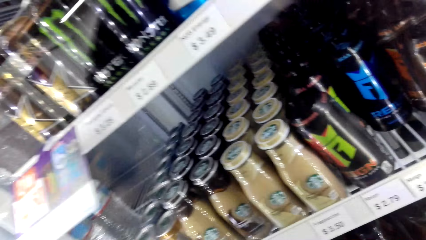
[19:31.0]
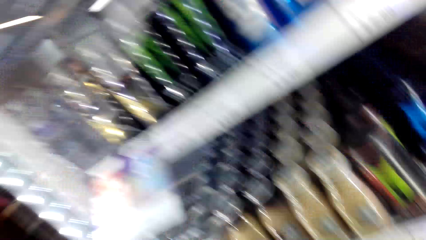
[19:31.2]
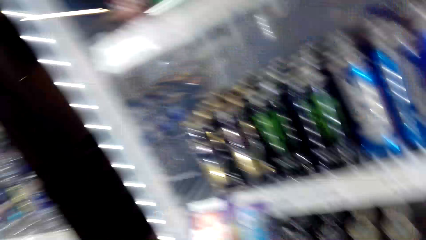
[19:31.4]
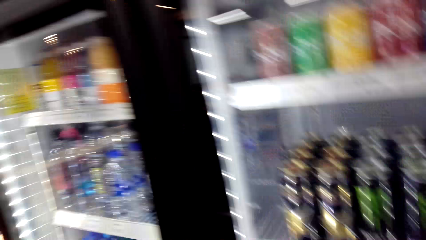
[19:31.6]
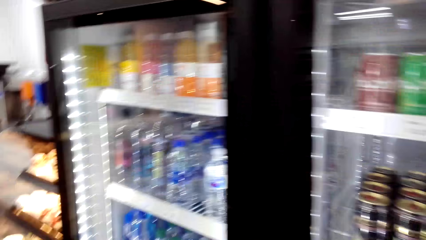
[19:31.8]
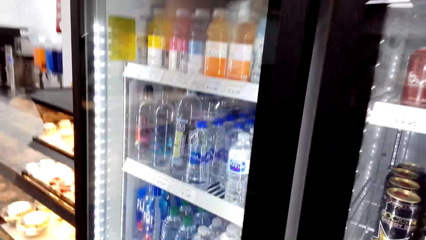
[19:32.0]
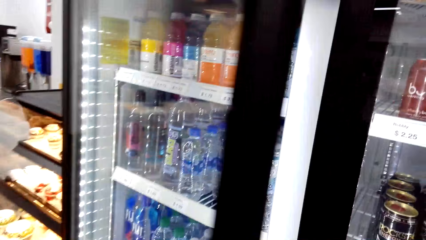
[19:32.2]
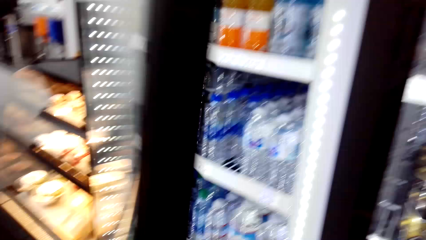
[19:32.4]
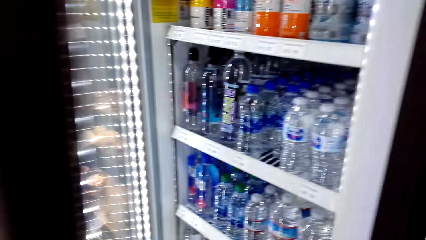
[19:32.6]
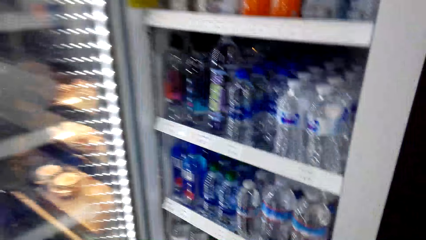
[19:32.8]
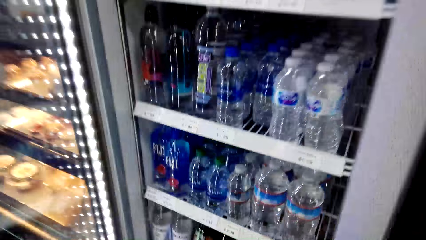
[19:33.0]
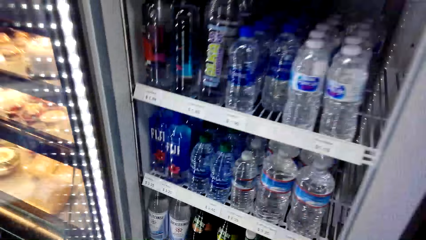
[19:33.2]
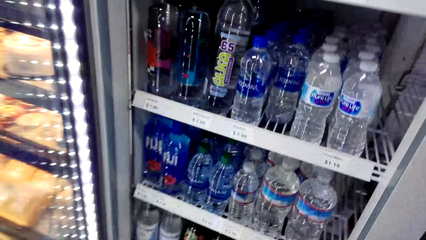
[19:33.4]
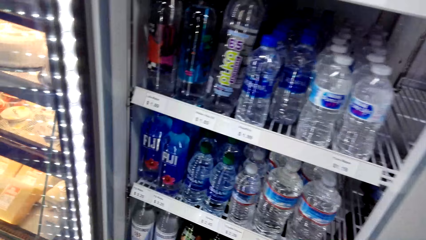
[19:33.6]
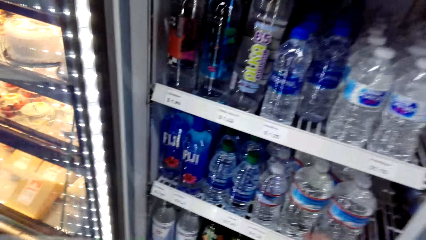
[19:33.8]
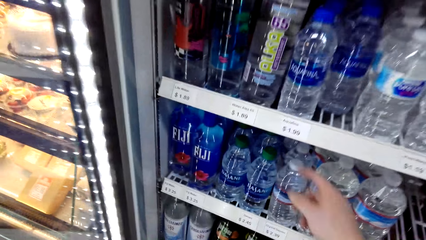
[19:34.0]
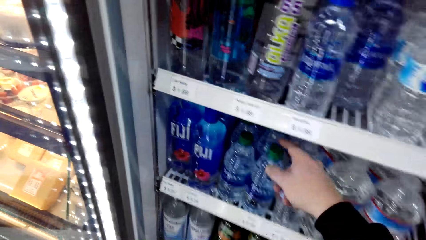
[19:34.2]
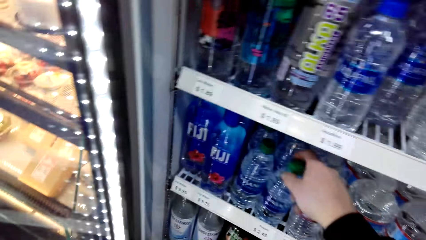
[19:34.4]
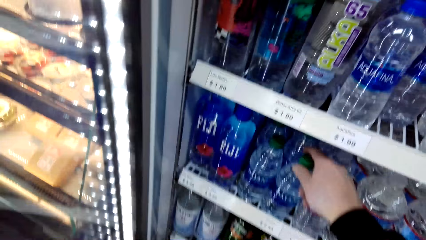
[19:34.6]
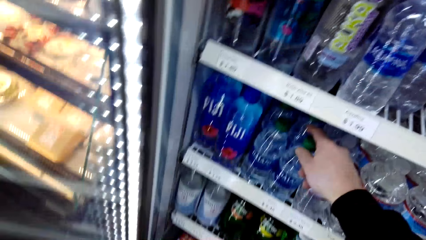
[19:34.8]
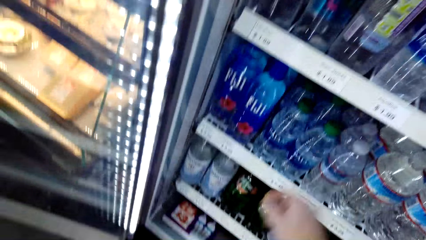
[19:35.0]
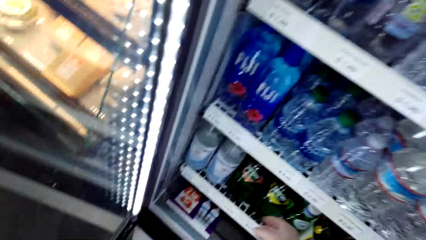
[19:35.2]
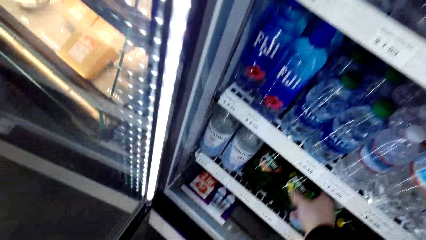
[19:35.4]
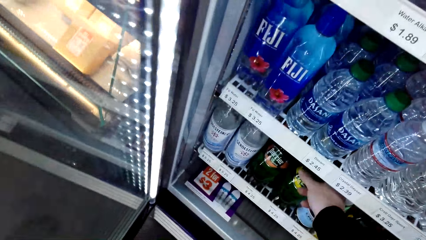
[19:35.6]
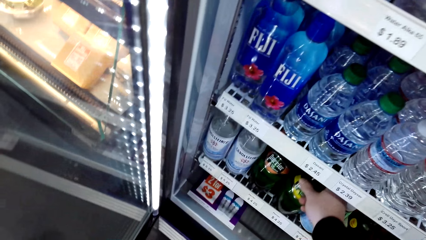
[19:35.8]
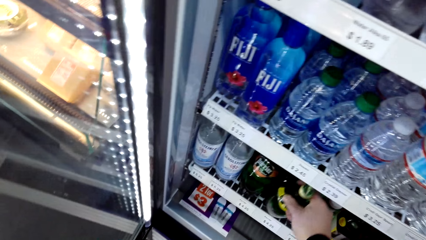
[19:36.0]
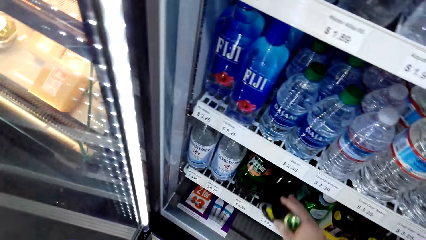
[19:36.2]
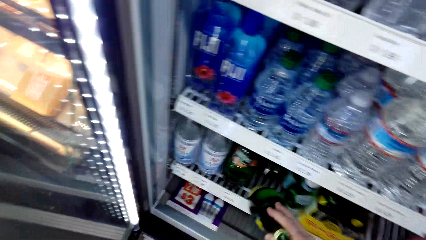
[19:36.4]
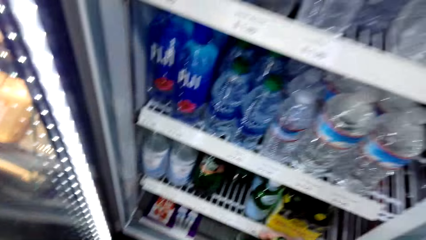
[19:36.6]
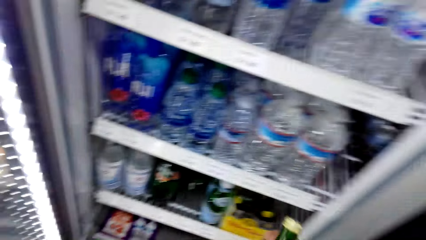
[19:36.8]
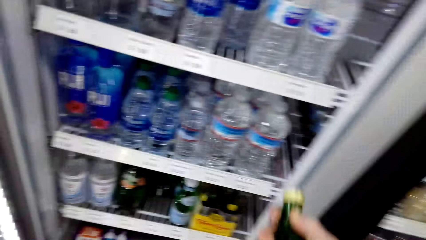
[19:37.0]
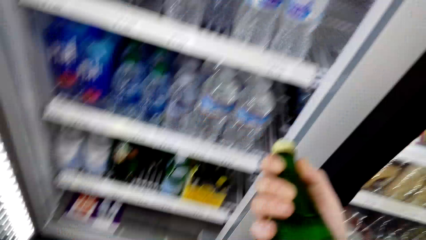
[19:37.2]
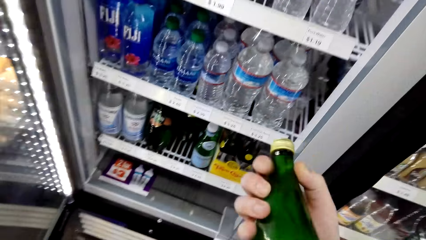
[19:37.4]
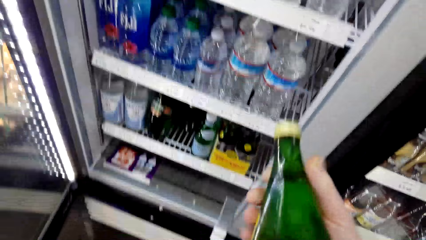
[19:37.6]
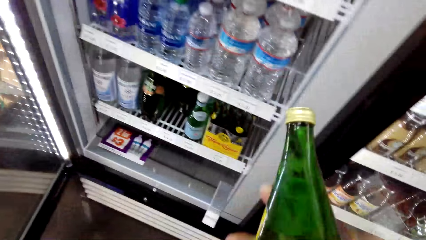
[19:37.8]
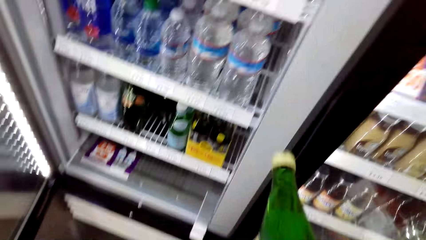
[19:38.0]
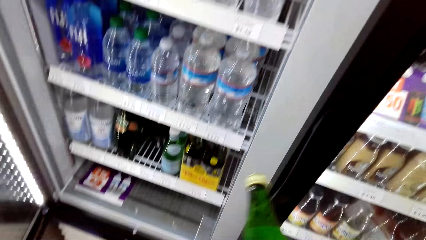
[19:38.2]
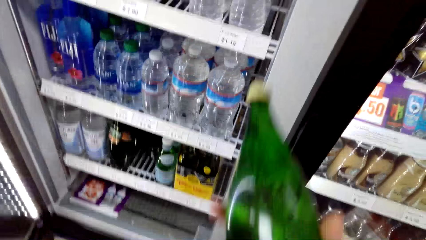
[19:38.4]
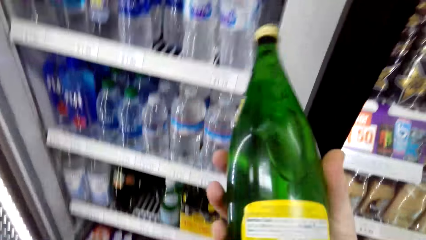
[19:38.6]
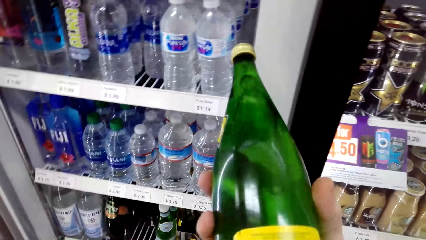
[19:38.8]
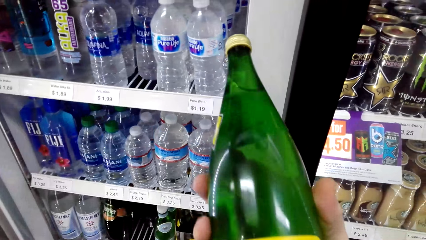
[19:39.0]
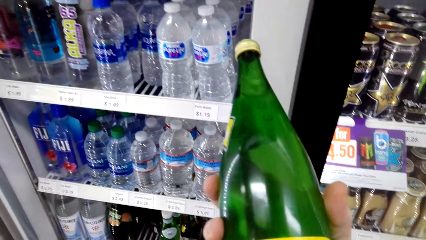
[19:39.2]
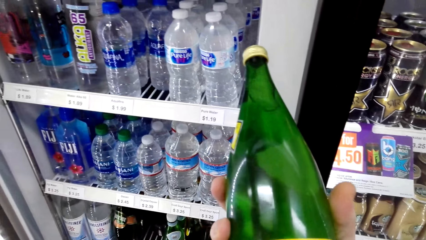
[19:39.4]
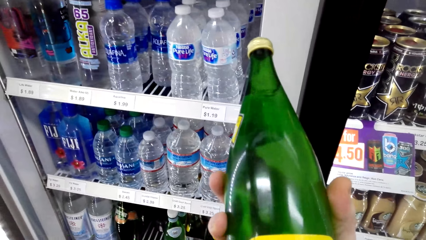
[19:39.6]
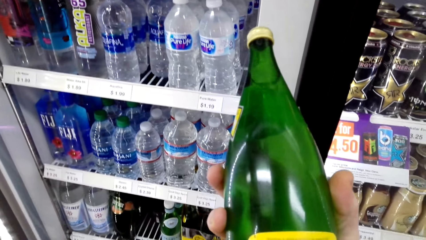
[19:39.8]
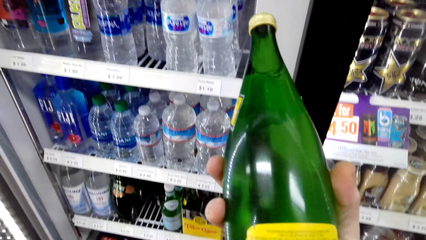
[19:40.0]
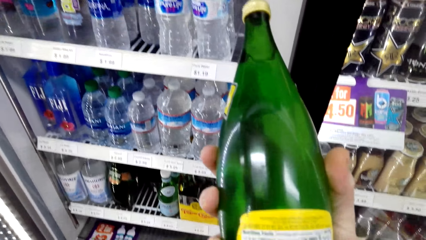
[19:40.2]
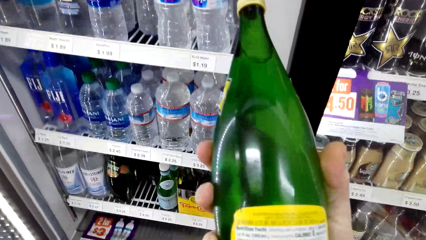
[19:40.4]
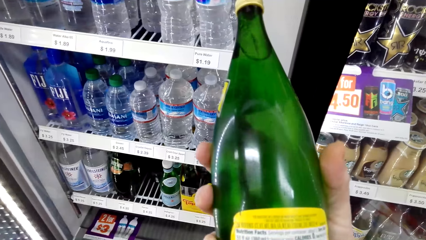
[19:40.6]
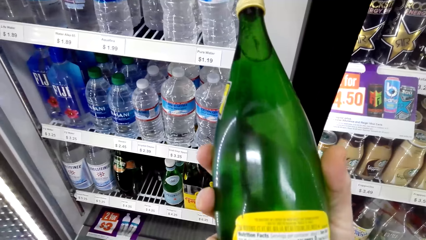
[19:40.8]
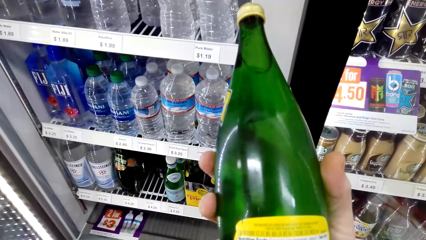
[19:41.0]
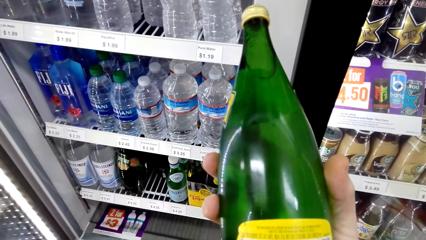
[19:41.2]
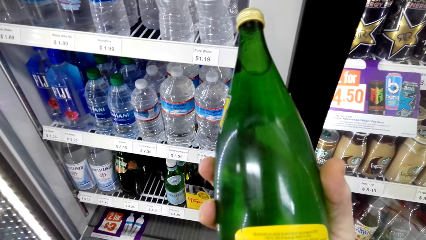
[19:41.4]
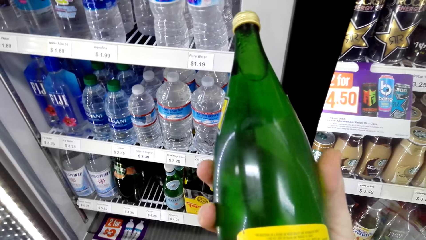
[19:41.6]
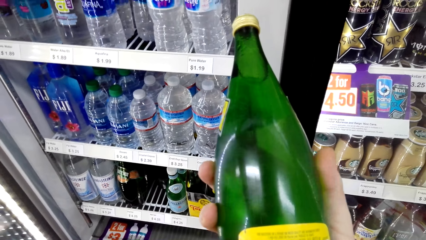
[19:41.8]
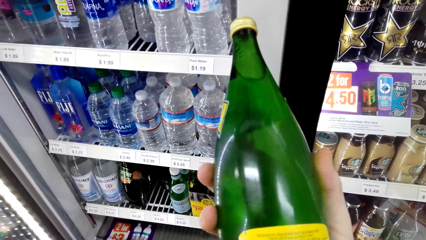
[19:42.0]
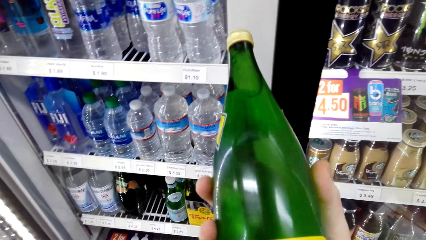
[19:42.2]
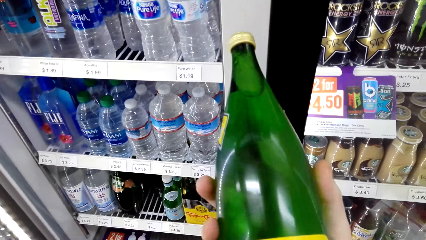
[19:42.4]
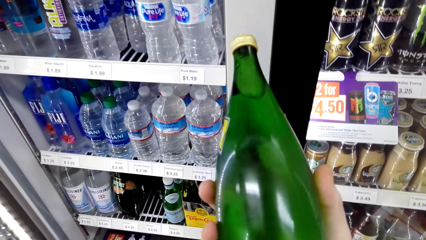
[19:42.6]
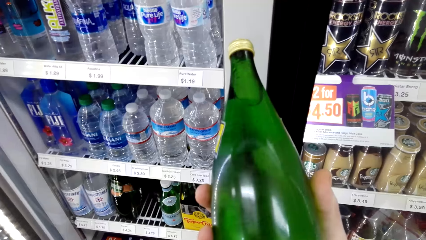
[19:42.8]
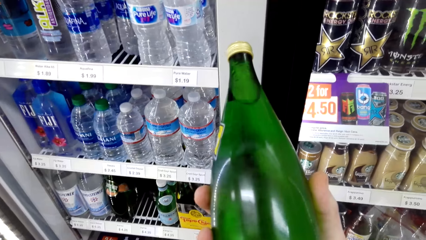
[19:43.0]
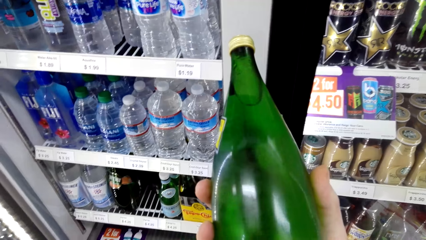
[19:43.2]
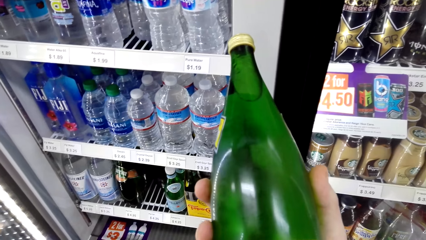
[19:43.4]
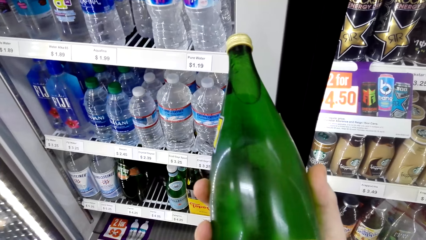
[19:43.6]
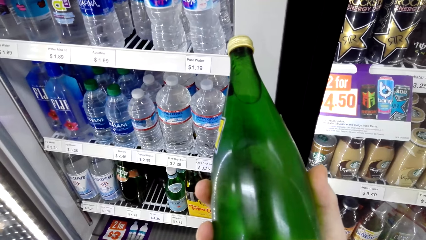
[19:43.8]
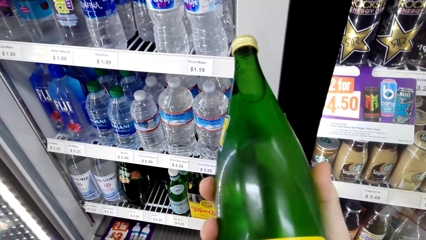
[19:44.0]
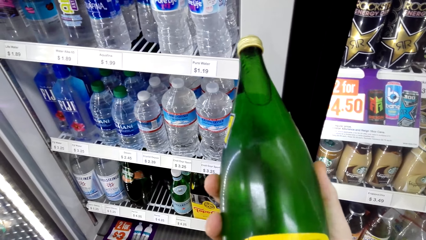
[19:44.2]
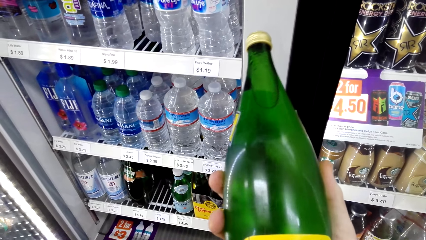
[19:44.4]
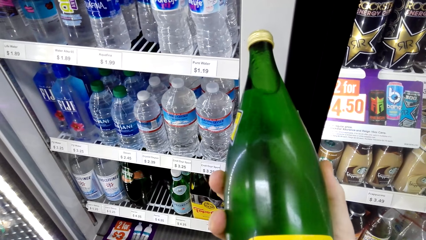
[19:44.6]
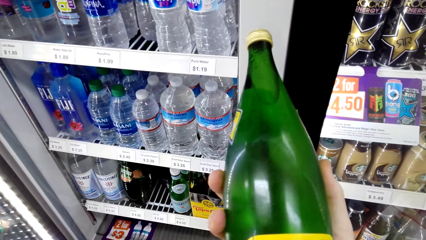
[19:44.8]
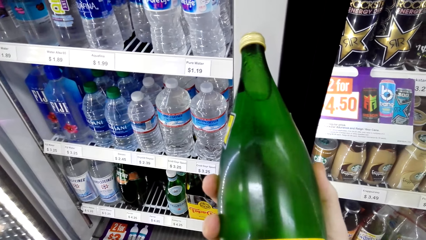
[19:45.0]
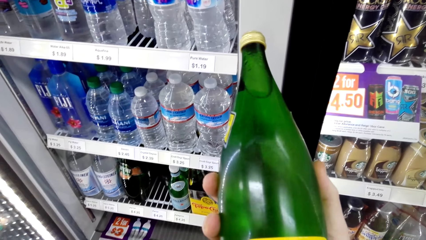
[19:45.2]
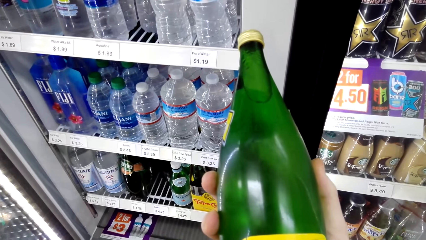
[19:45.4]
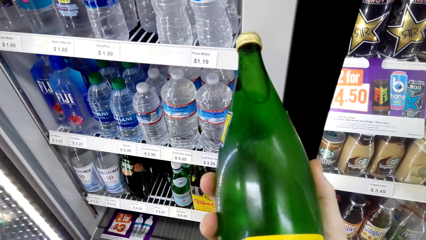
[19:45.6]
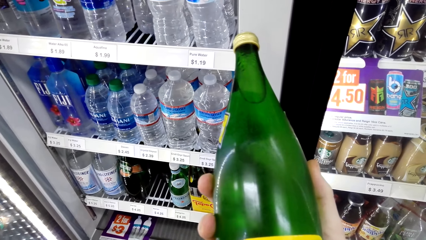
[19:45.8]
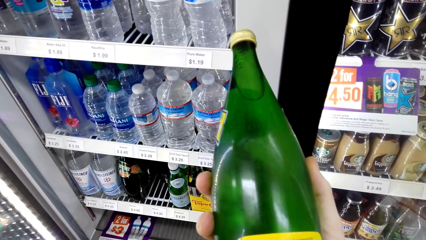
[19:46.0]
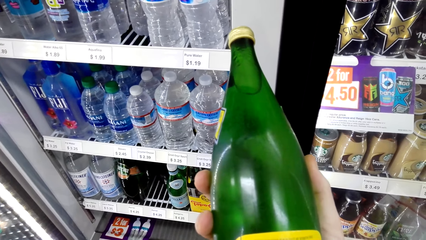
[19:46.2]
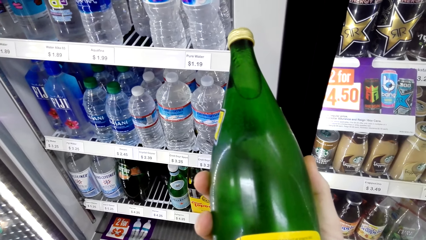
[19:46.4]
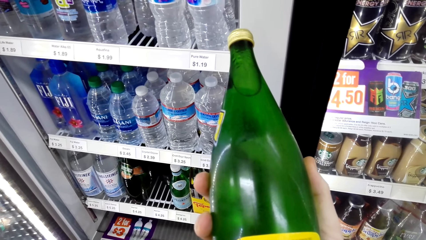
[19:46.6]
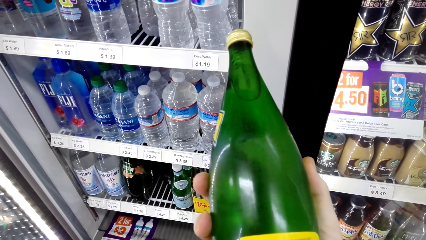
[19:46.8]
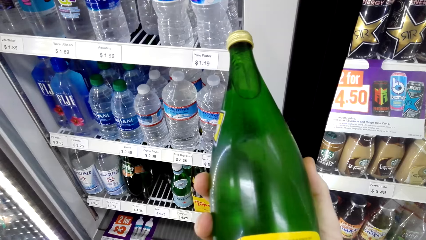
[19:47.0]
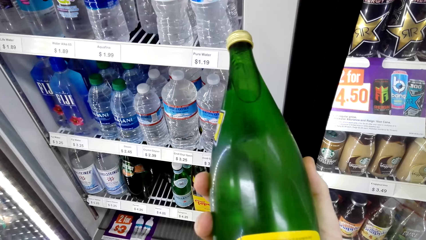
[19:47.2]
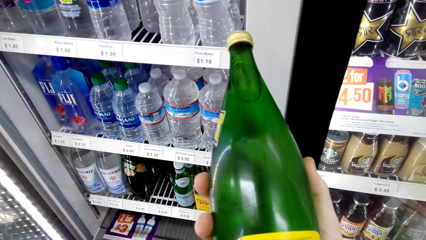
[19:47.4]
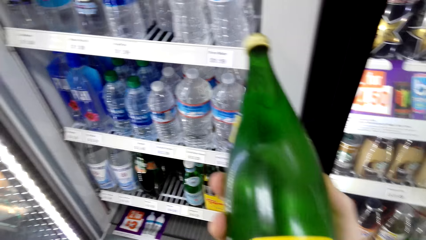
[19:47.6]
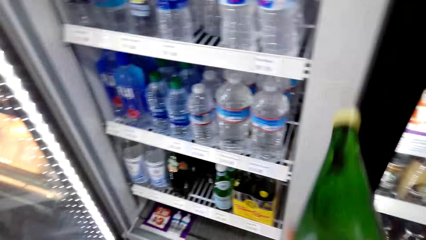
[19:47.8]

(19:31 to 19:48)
The camera wearer looks at the drinks in the fridge. They open the refrigerator door with the right hand. They touch the bottle of water with the right hand. They pick up the bottle with the right hand. They hold the bottle with both hands. They look at the bottle.
